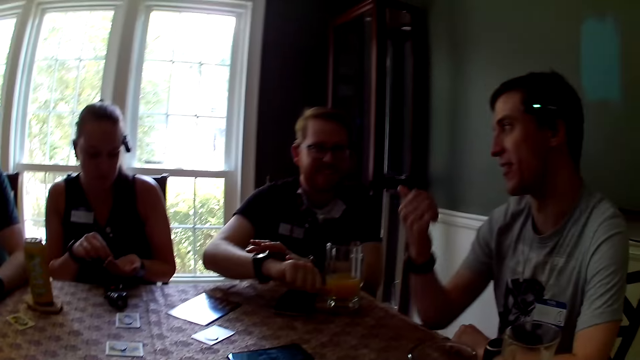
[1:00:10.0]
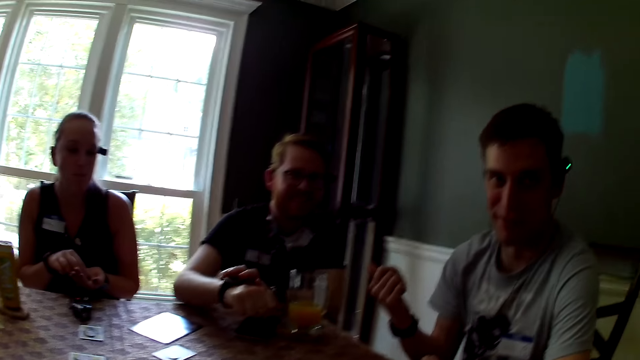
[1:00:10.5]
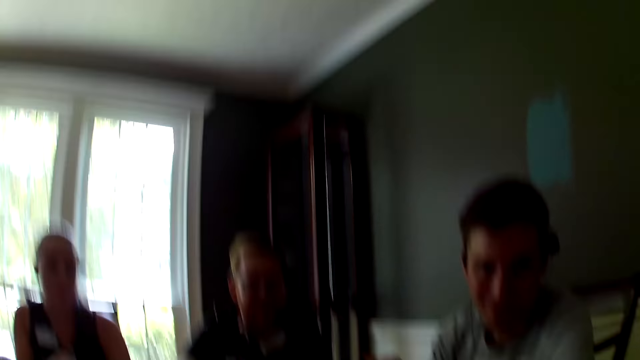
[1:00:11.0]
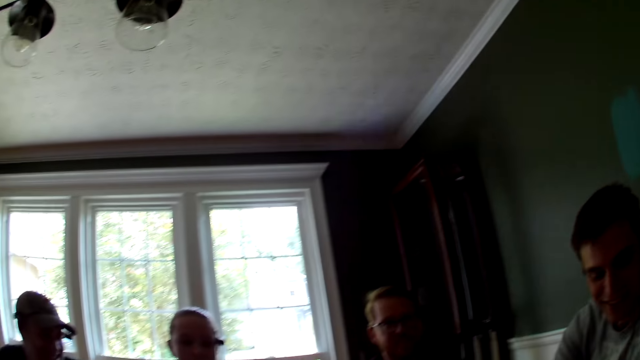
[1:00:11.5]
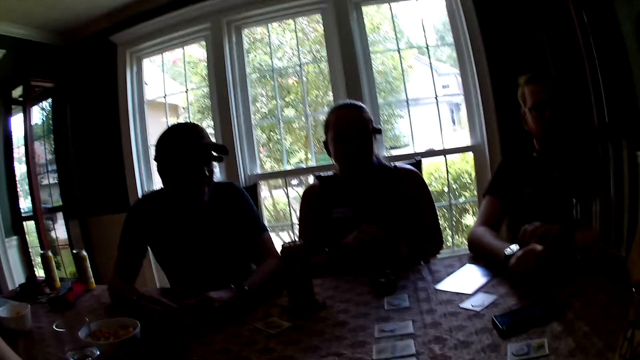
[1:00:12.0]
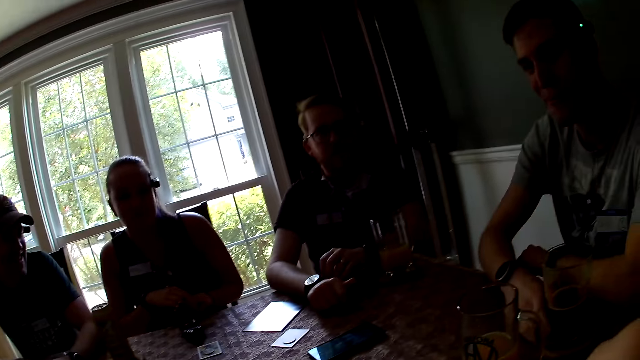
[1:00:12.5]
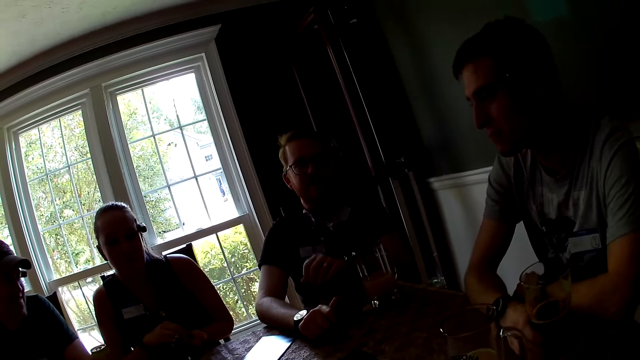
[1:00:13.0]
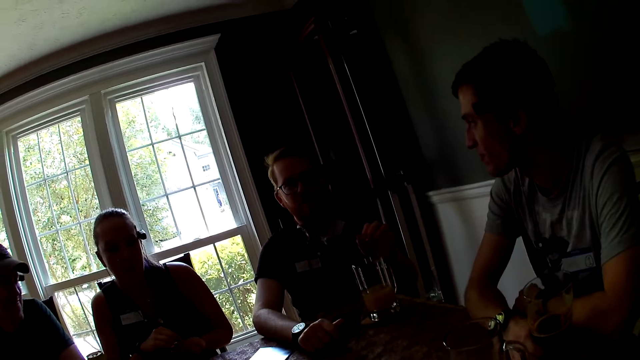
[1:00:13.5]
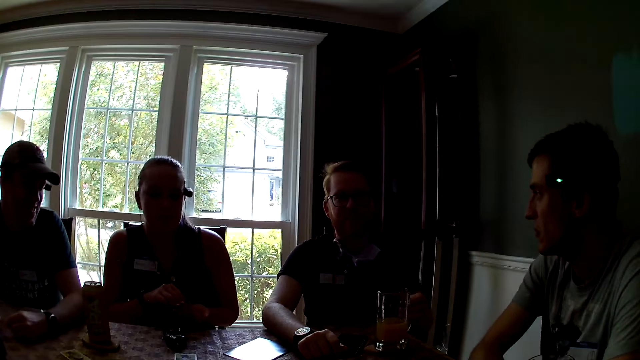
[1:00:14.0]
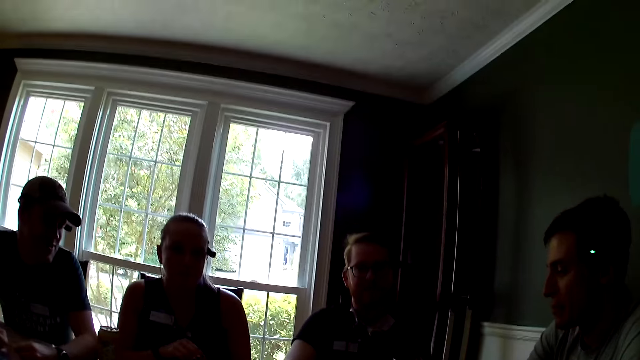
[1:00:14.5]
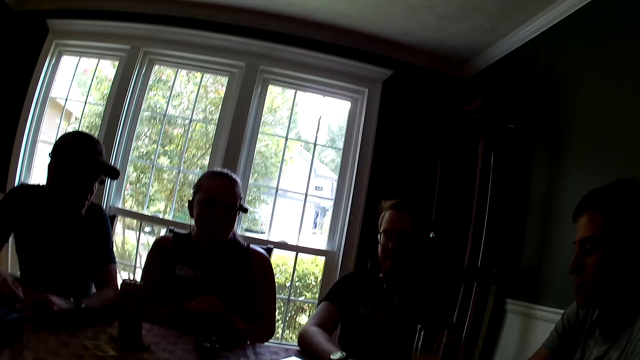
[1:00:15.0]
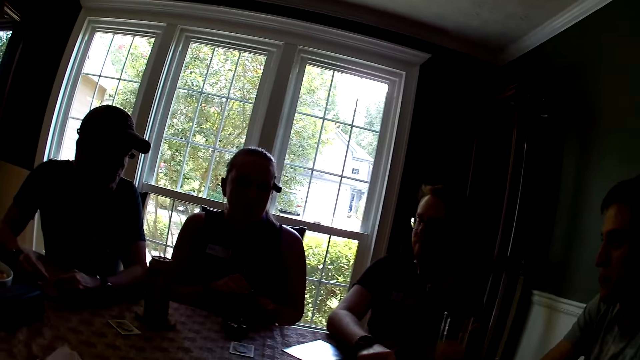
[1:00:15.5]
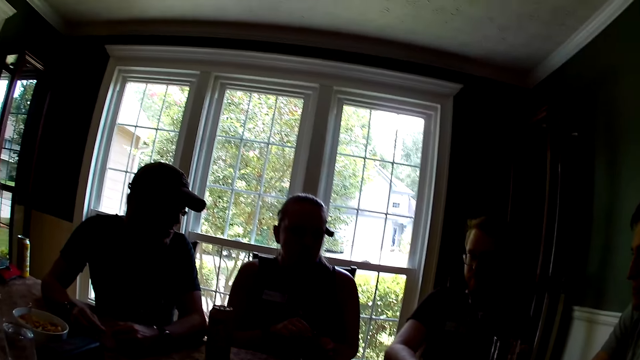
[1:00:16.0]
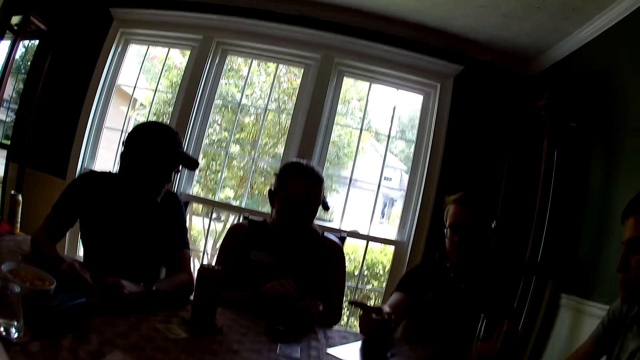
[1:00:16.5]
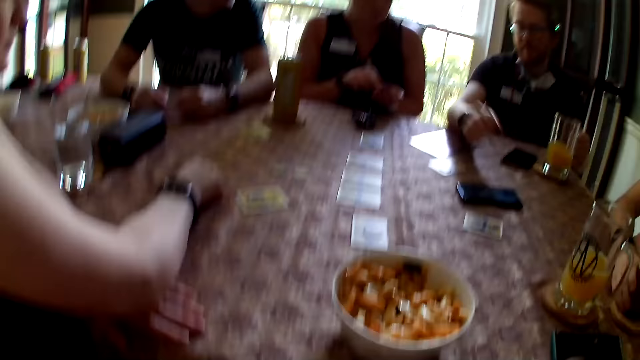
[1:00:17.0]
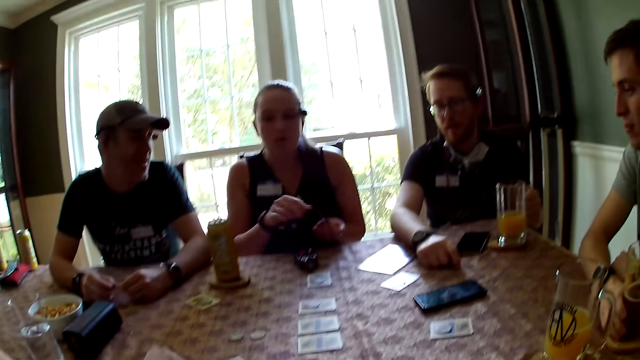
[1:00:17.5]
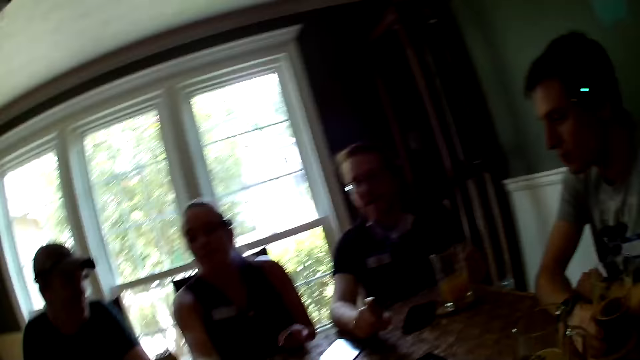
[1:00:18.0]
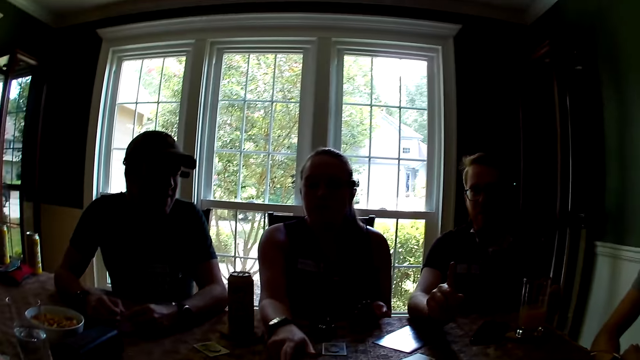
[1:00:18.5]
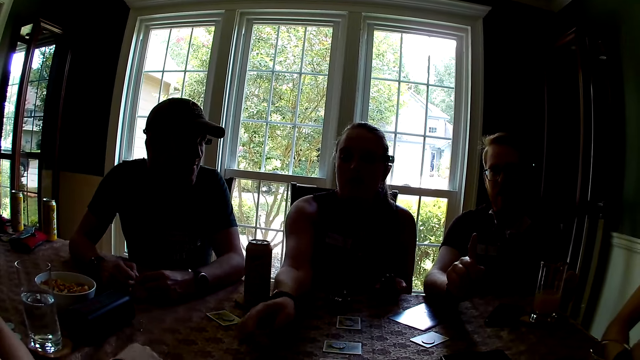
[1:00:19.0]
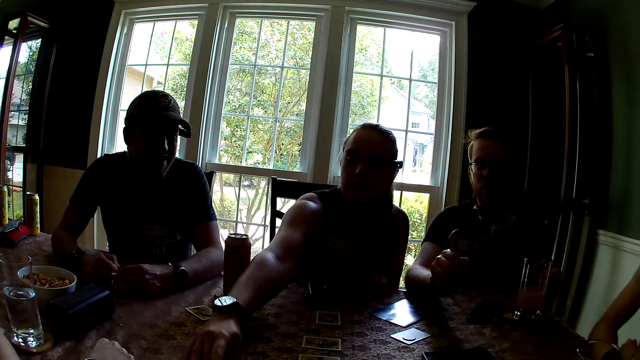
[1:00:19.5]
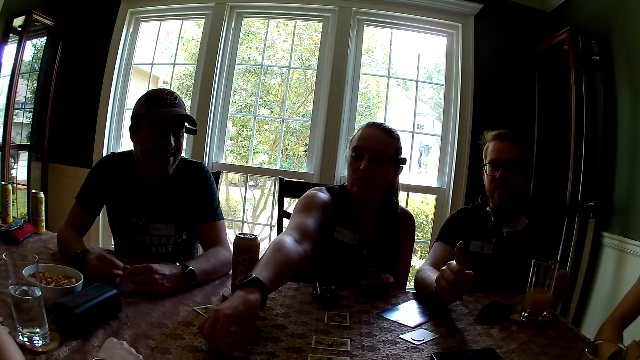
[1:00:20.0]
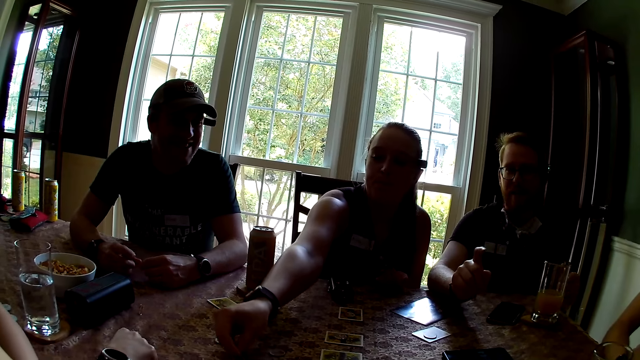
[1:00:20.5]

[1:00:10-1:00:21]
A person arranges a chip on the table.

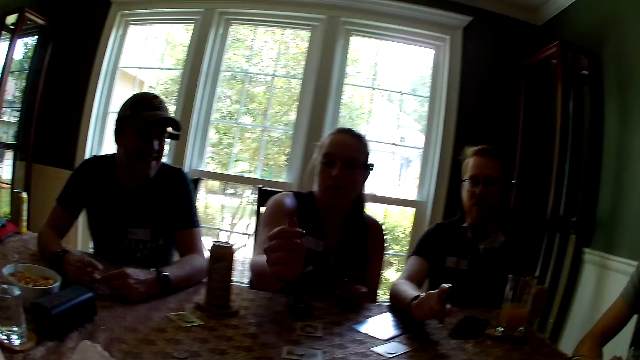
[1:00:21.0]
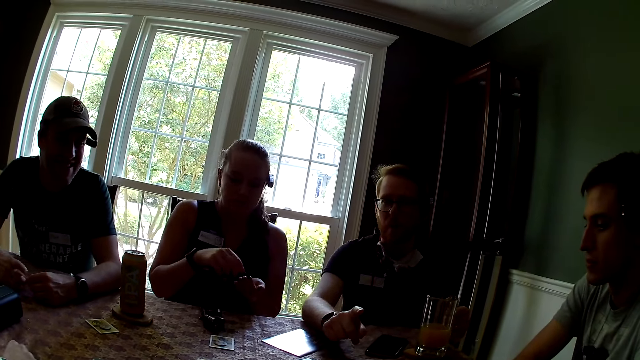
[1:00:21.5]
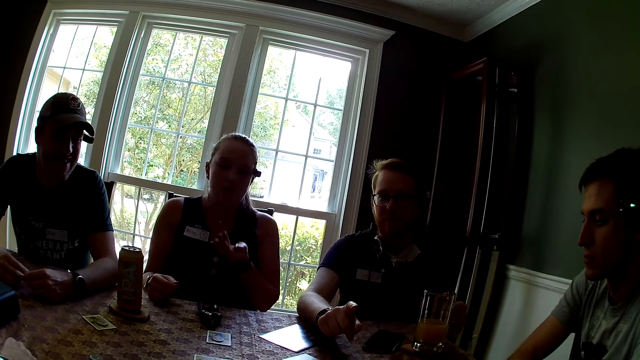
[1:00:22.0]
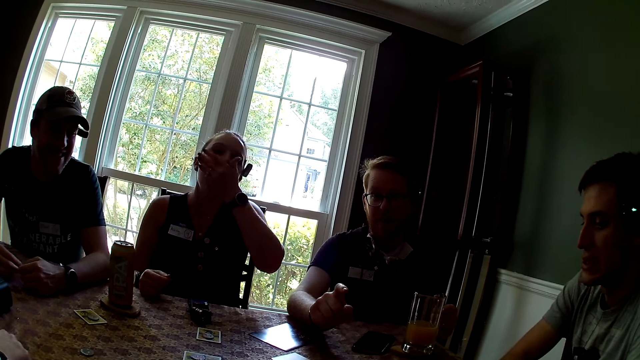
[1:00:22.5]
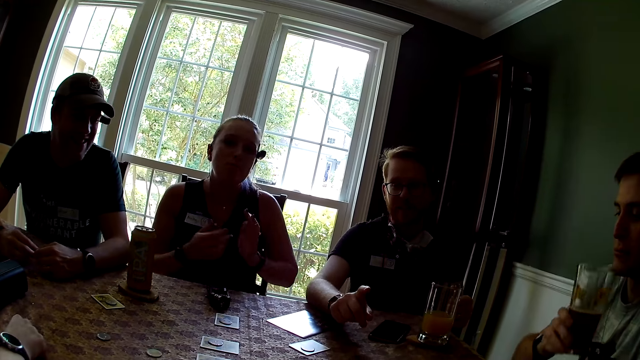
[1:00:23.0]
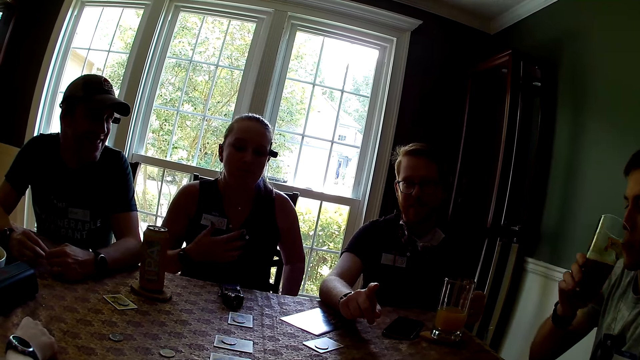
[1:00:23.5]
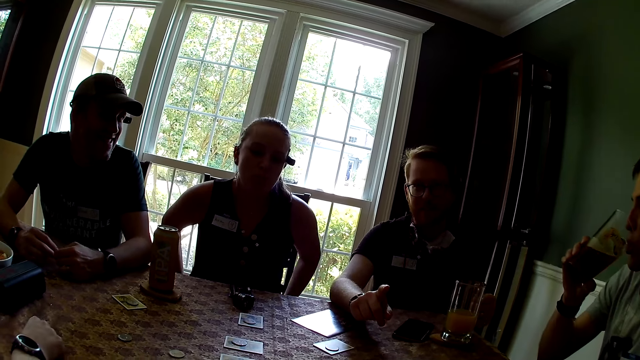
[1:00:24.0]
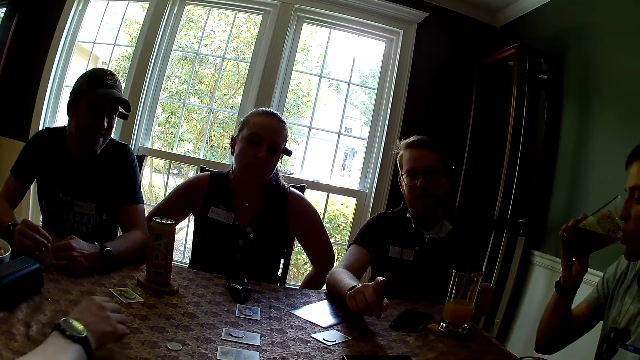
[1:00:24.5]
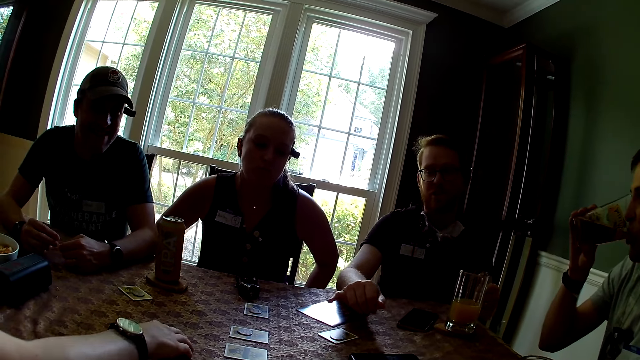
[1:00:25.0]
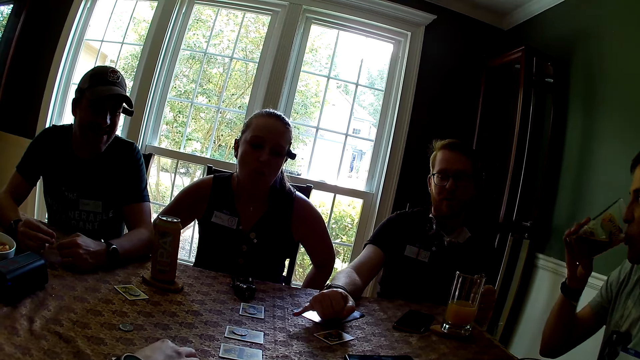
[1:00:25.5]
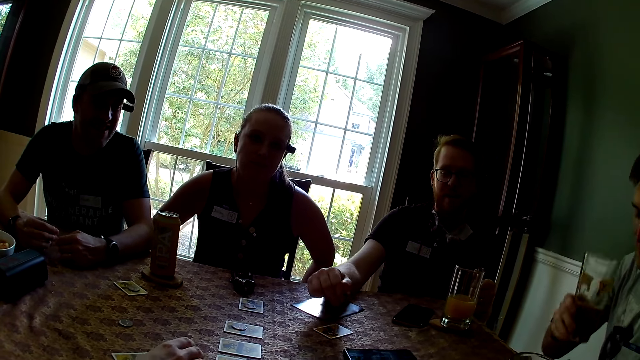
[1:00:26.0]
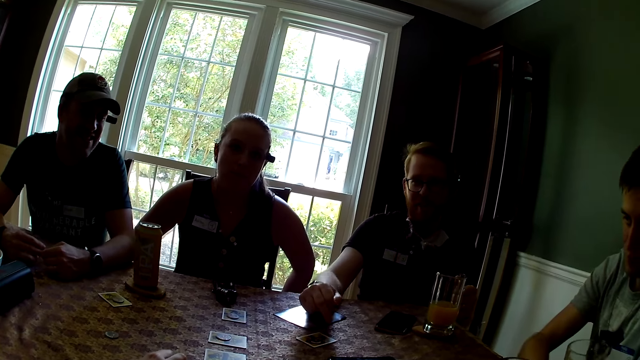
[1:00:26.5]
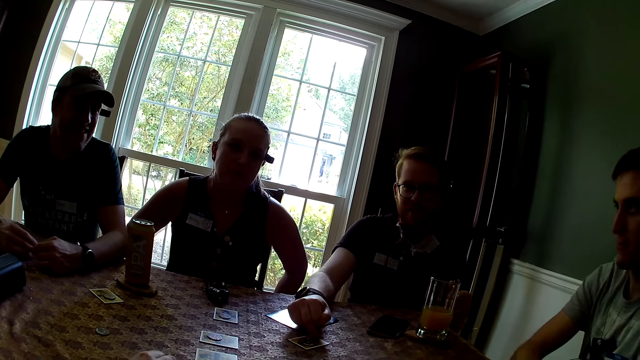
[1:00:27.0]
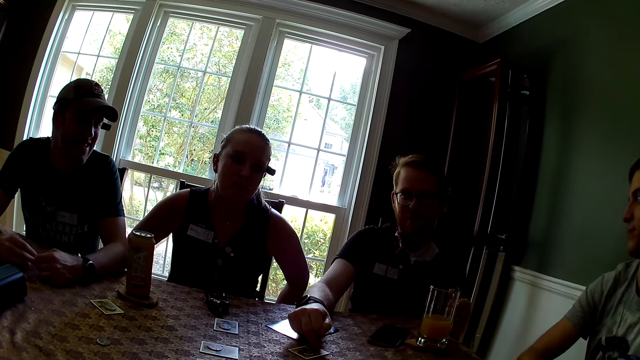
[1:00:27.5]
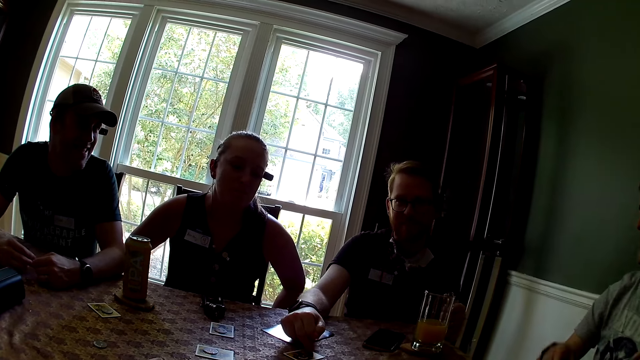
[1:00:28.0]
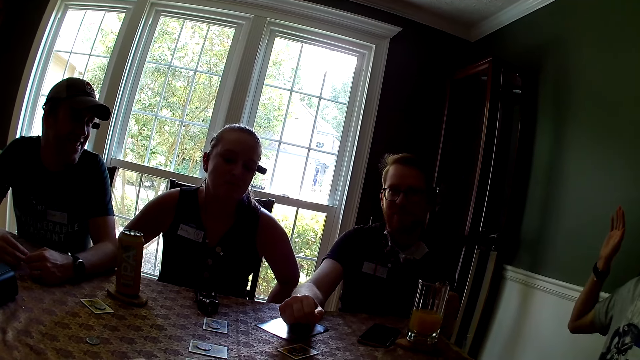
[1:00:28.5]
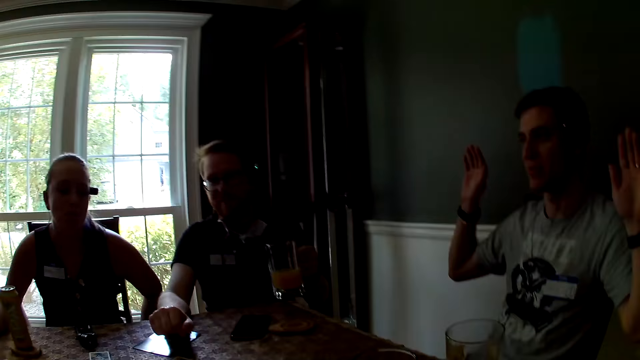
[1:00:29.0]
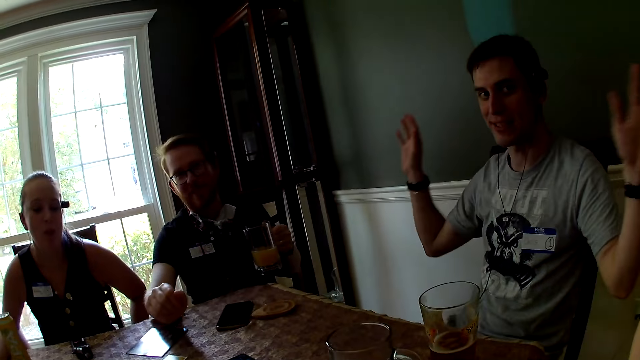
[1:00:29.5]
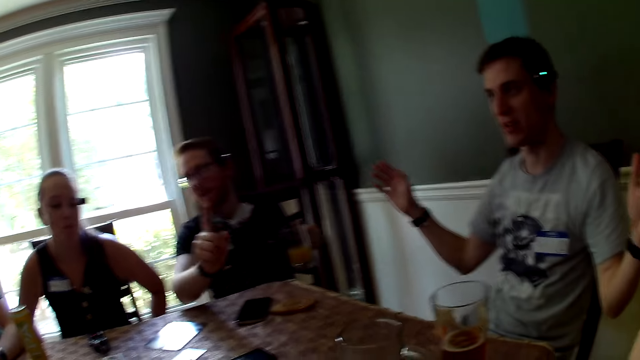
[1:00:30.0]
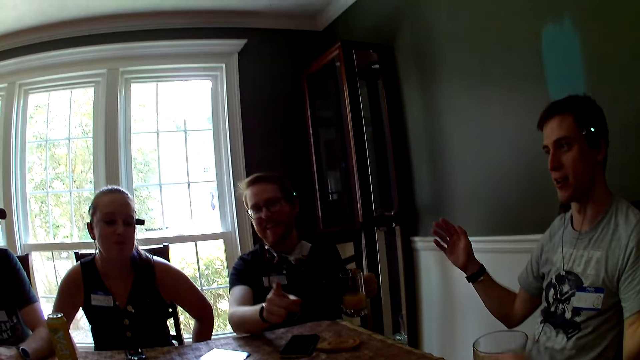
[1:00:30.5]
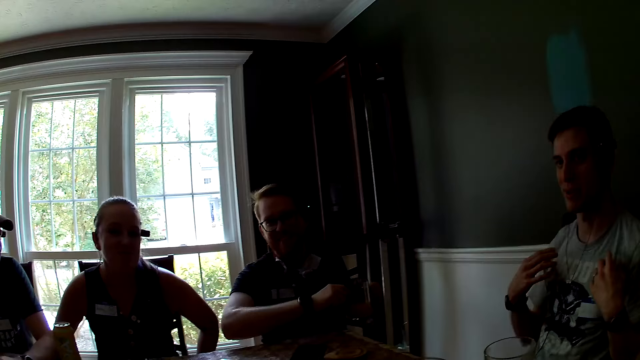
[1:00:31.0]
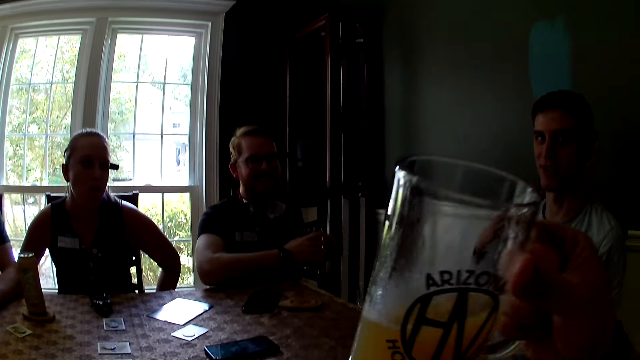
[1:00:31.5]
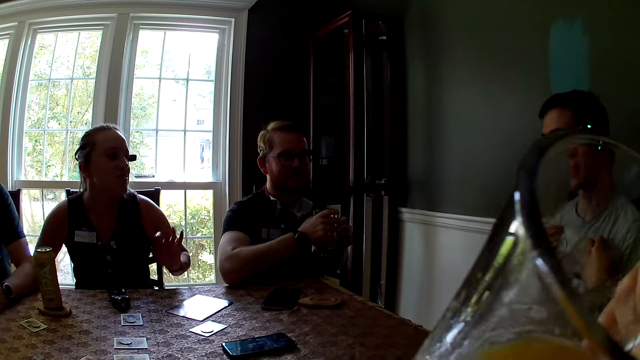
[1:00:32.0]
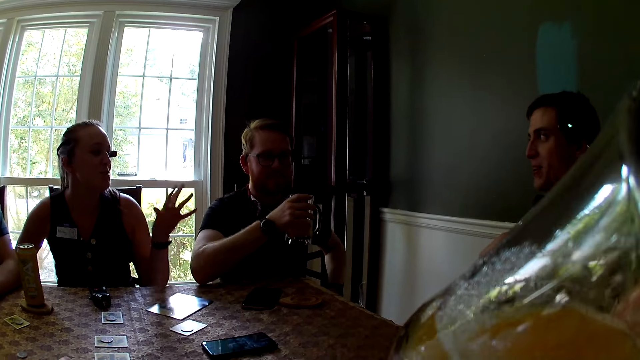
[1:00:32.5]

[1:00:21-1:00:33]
A person eats food. Another person arranges a chip on the table. A third person picks up a drink. The camera wearer takes a drink.
